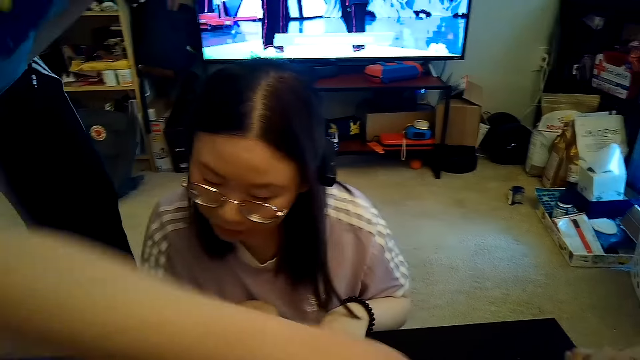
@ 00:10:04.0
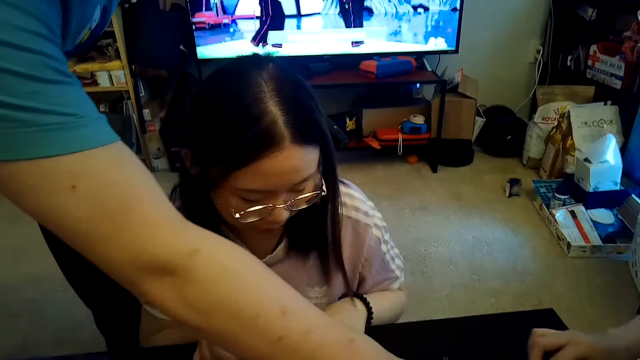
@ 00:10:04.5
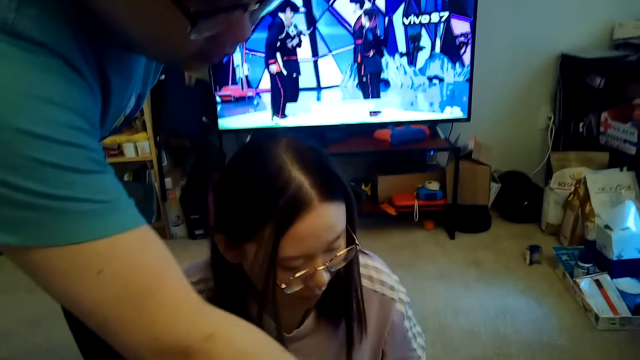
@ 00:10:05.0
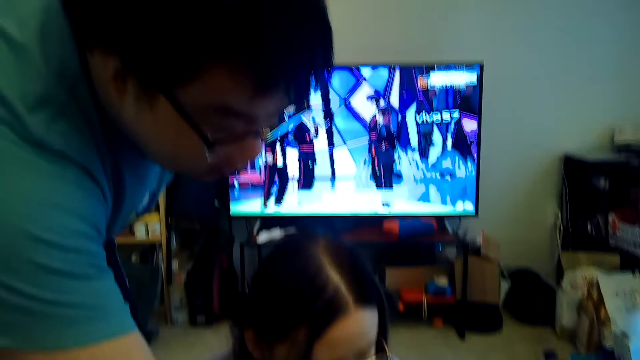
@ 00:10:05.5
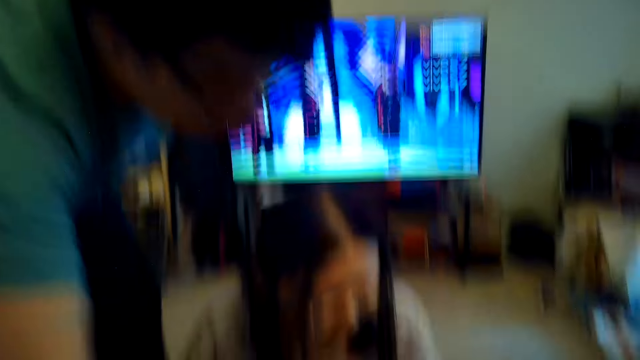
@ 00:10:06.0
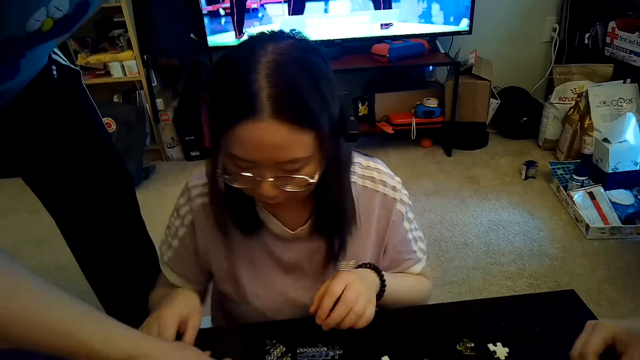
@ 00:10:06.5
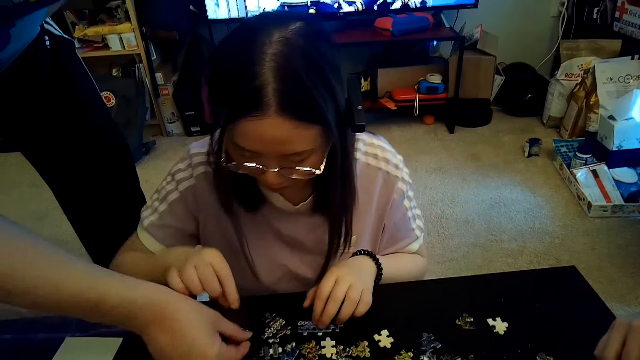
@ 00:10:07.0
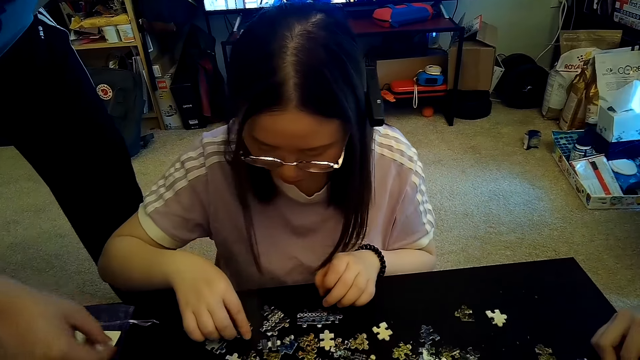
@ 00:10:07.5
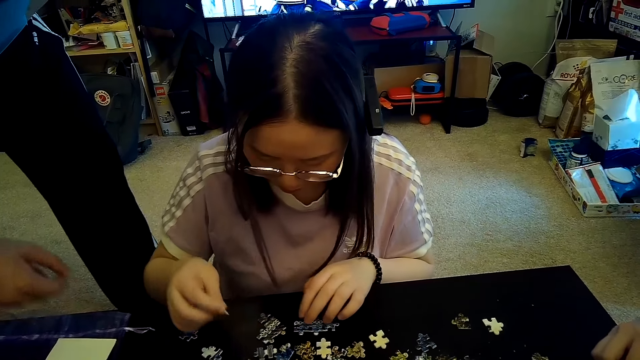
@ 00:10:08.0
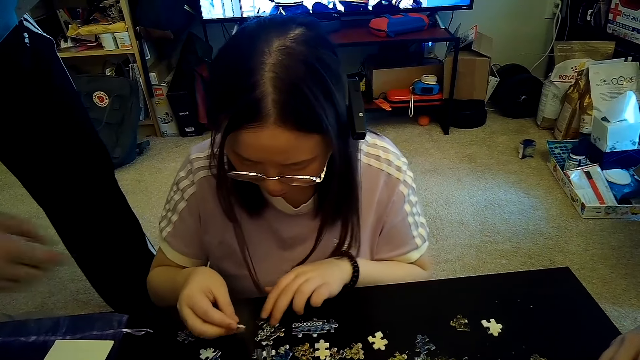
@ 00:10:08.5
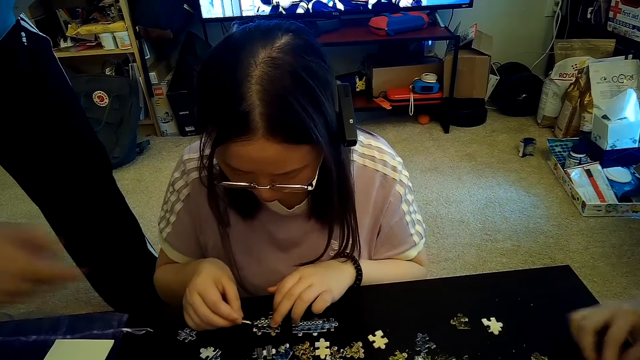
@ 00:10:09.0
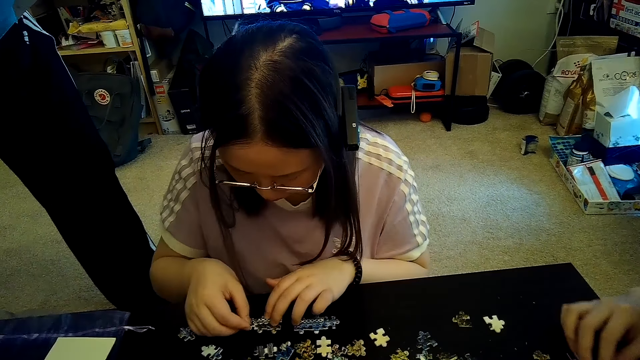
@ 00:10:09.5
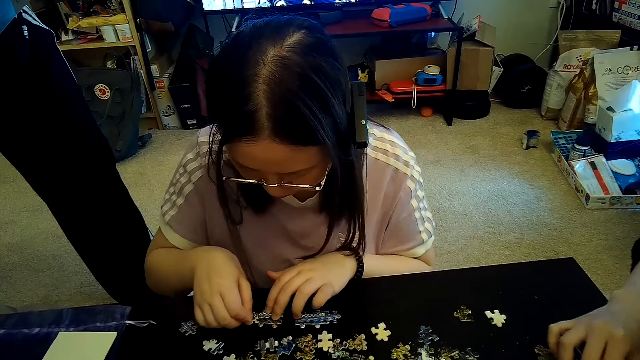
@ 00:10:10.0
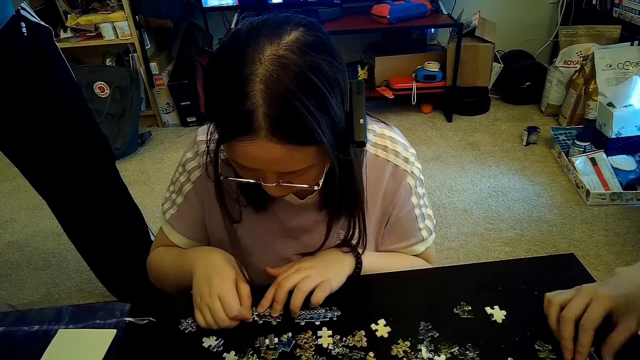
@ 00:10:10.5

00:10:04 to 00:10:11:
A person points at the puzzle.

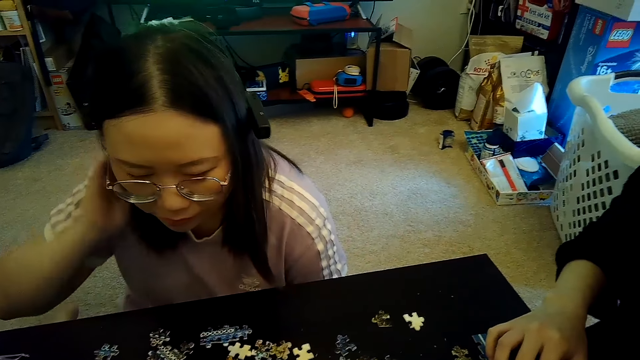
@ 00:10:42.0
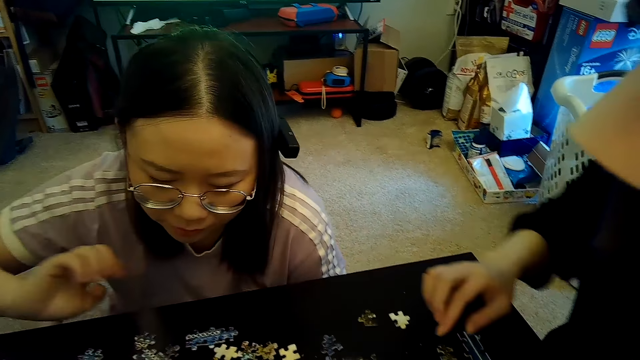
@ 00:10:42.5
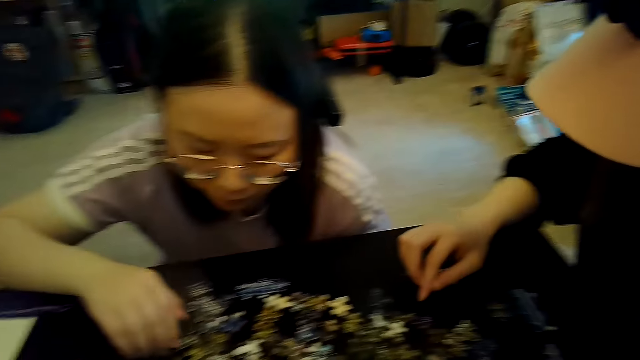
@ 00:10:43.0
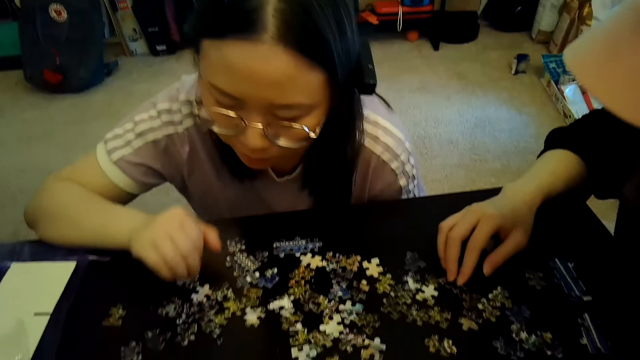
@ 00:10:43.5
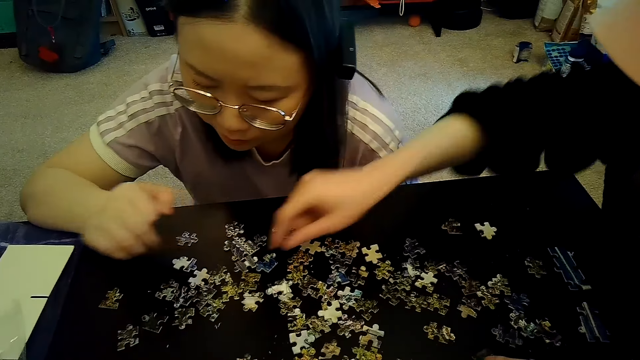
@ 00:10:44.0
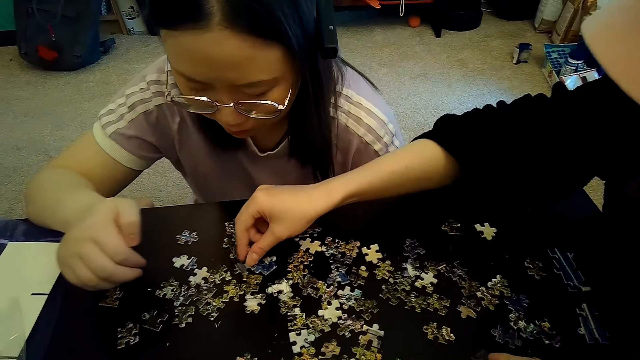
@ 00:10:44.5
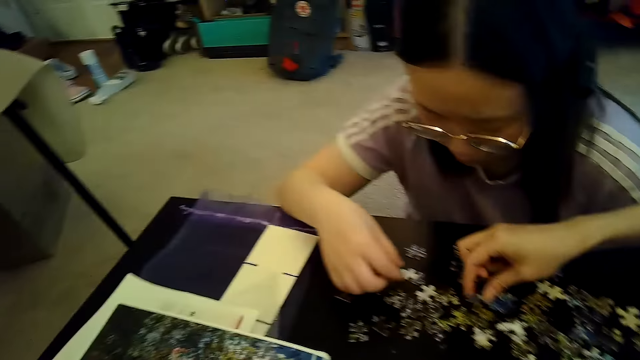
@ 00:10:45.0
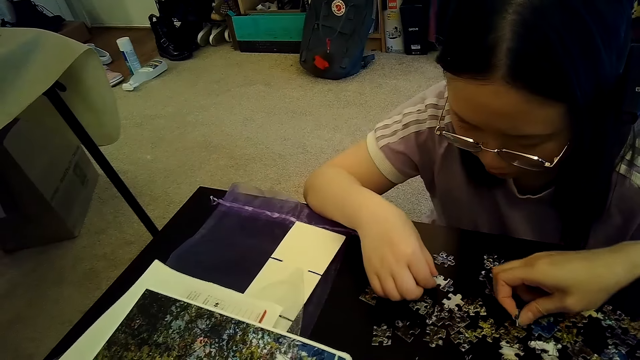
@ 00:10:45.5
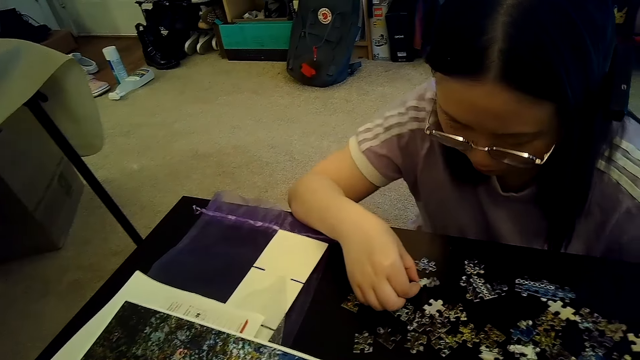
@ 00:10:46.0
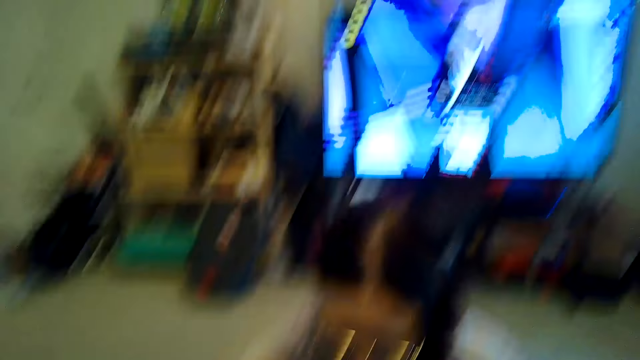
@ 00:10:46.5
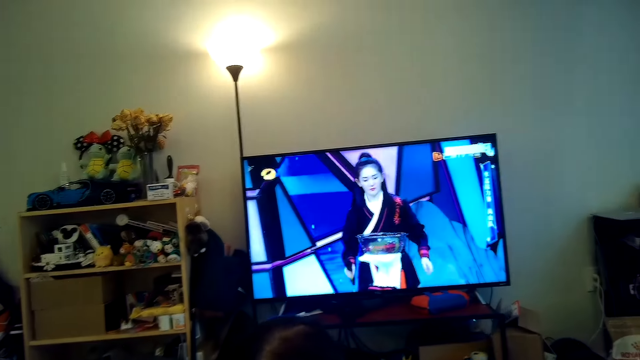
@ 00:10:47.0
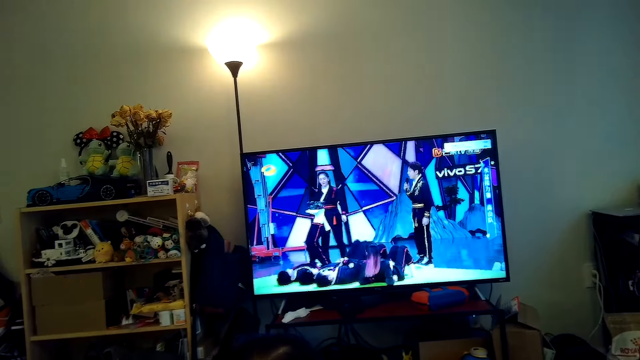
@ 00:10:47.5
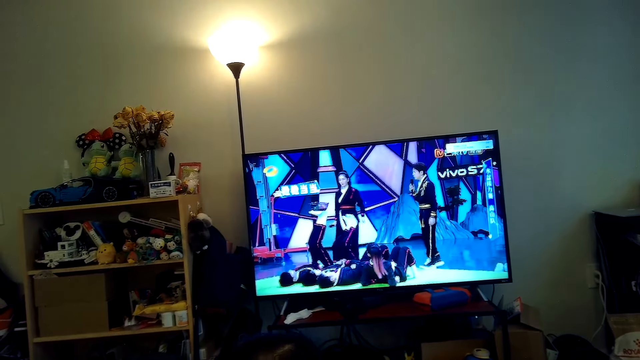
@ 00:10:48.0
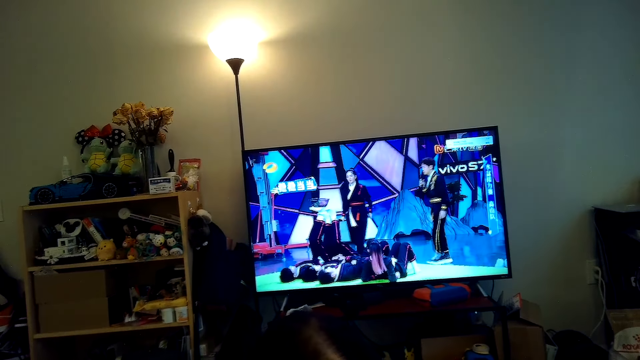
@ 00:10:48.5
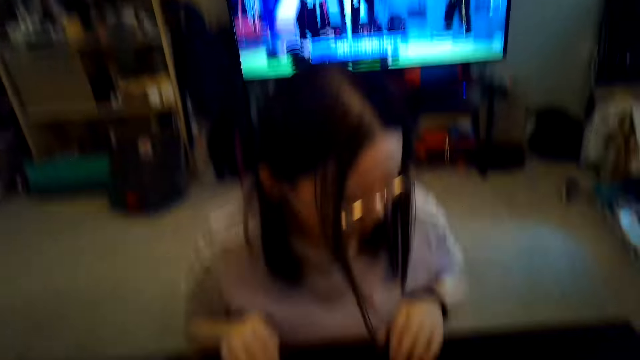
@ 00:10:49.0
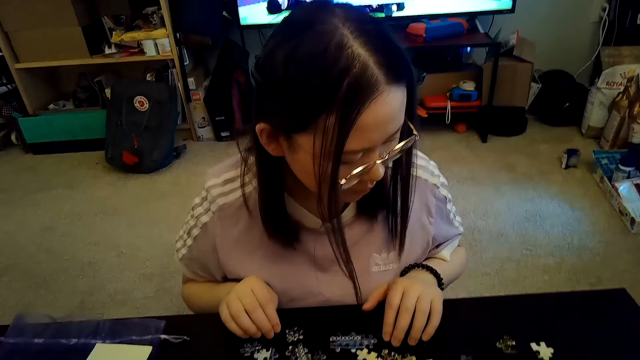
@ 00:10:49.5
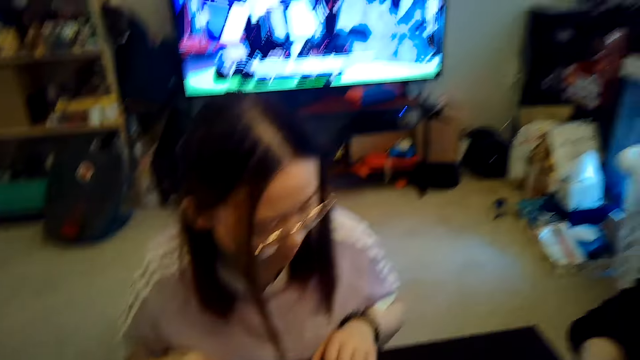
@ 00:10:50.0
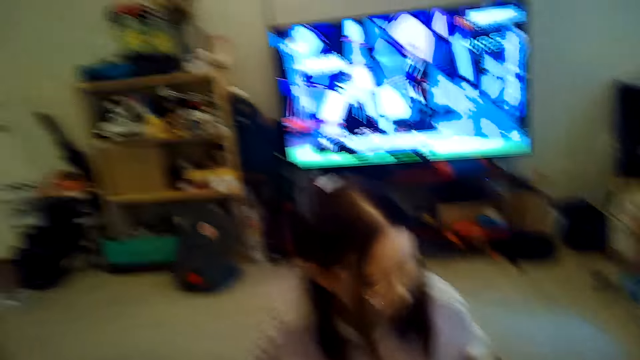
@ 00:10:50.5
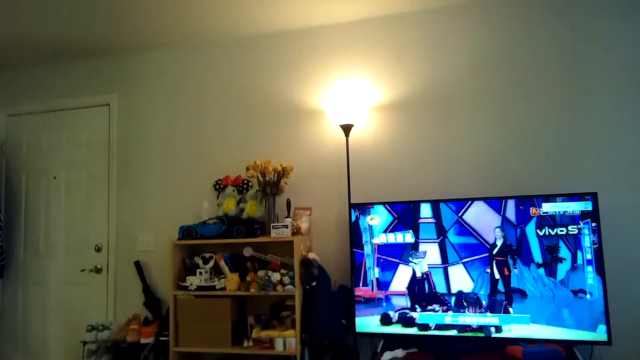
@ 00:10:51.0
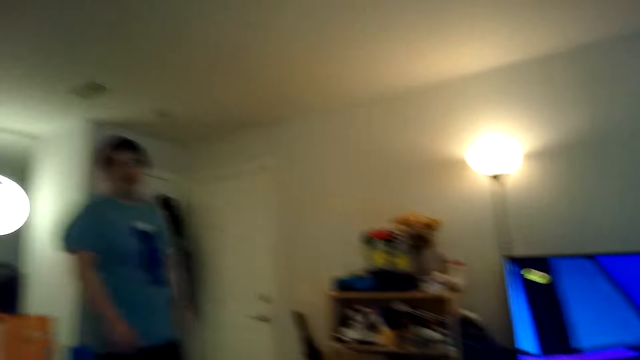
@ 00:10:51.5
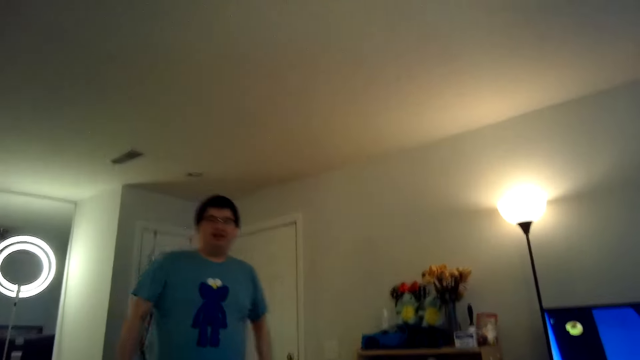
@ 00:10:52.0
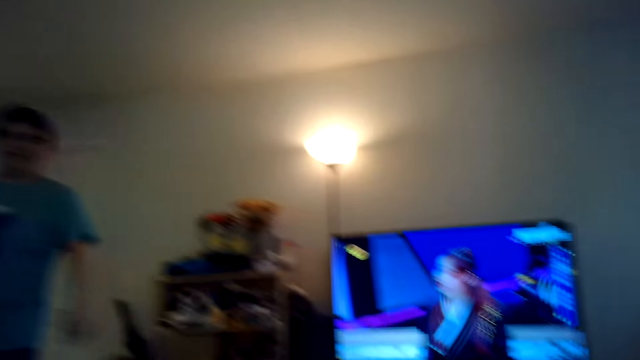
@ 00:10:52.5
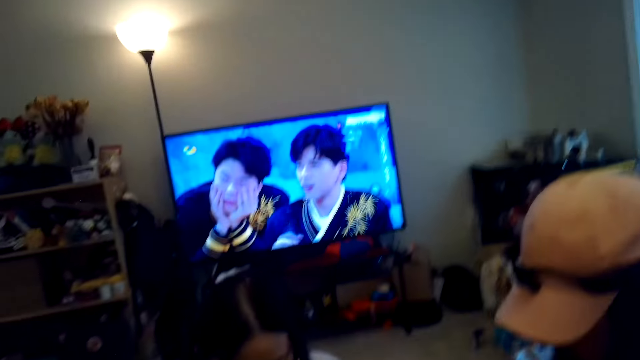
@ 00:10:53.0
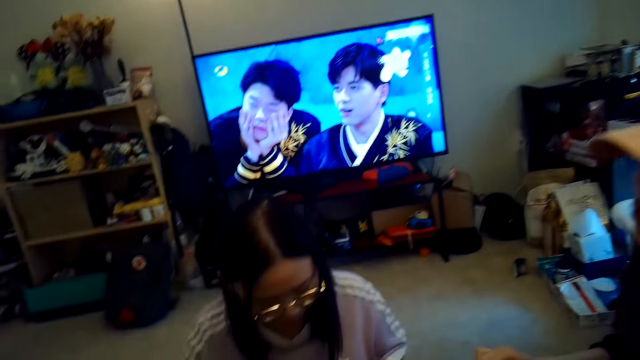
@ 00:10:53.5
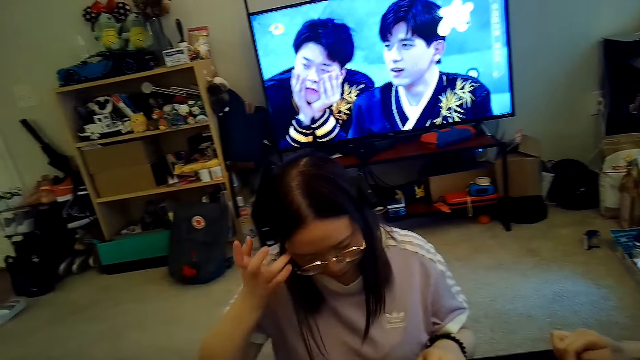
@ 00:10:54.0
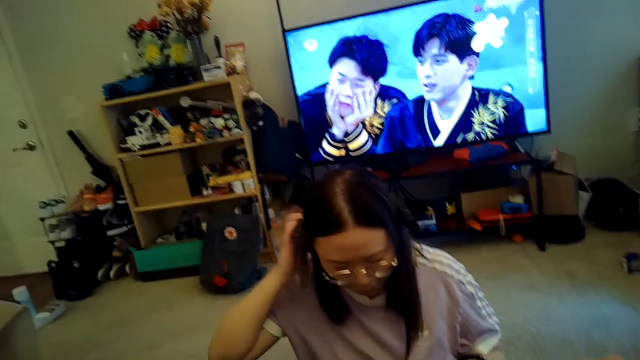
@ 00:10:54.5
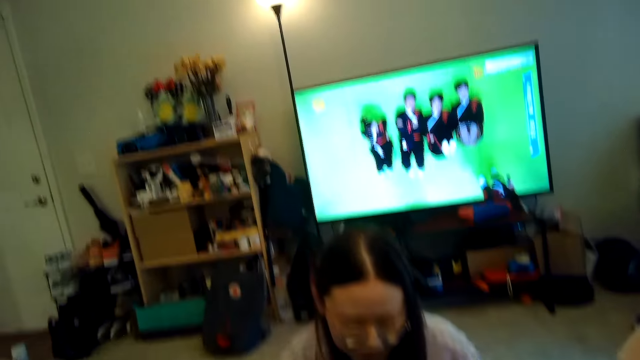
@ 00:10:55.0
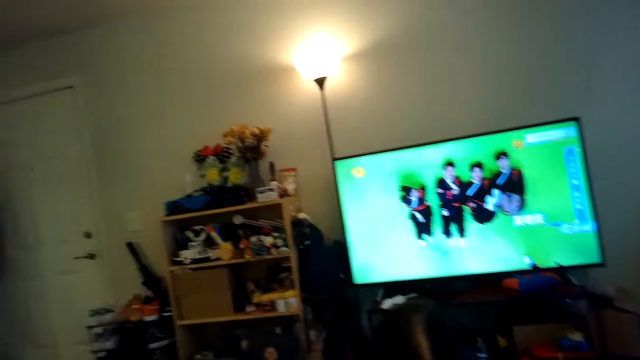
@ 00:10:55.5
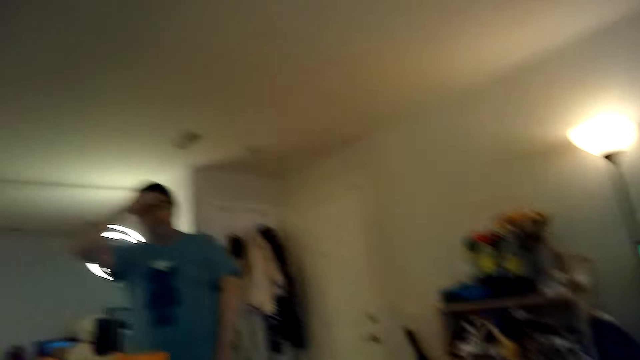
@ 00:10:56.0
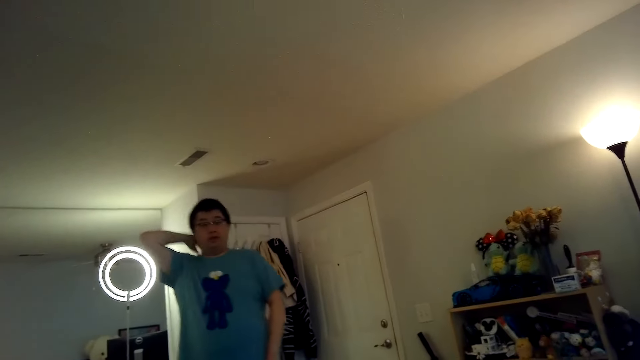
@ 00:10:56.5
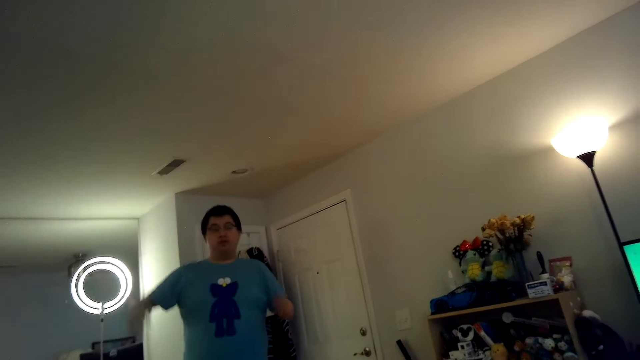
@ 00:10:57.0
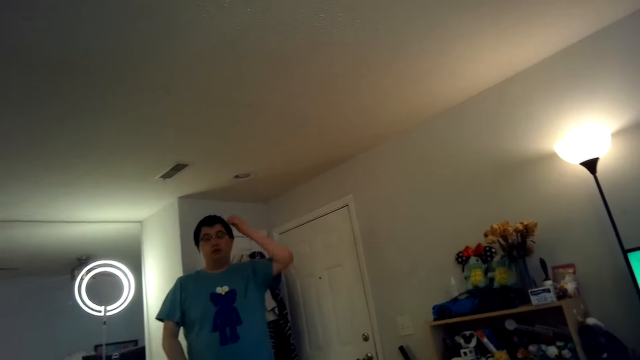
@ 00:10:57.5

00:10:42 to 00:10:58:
A person plays with another person. The camera wearer talks to a third person.
